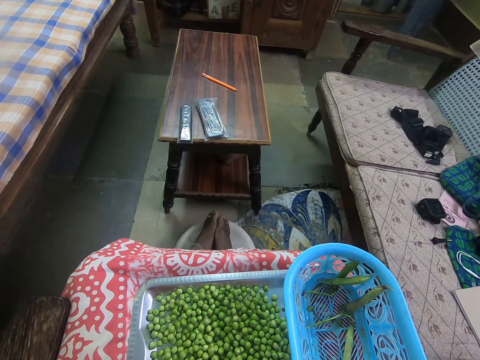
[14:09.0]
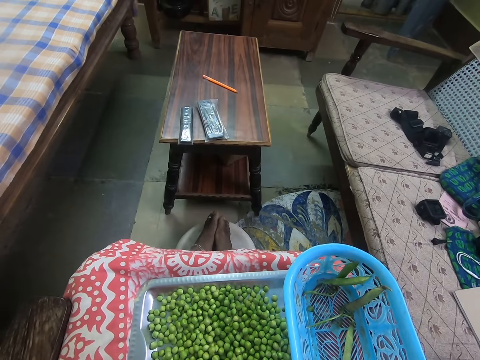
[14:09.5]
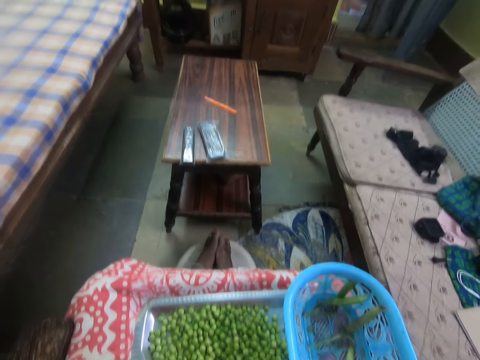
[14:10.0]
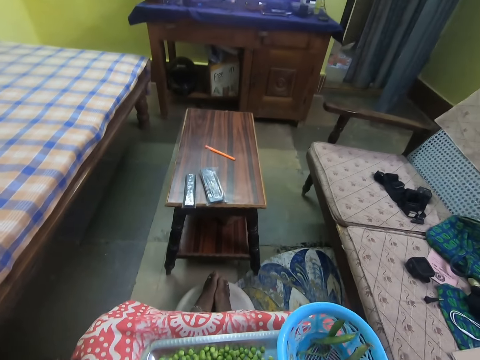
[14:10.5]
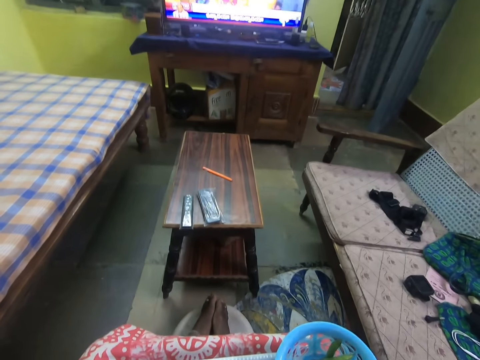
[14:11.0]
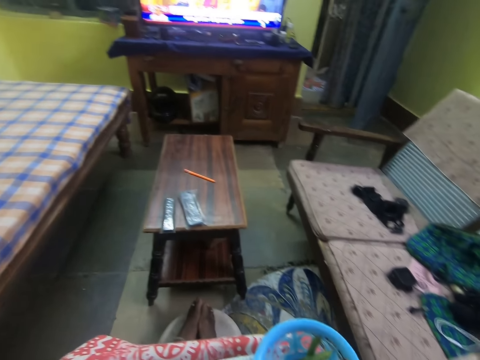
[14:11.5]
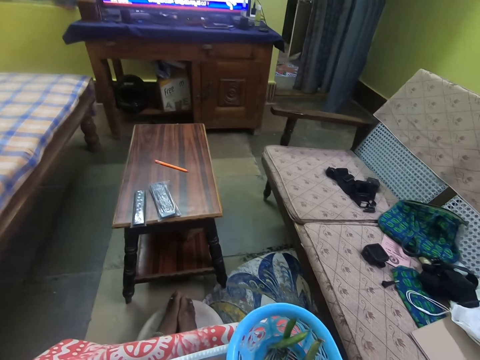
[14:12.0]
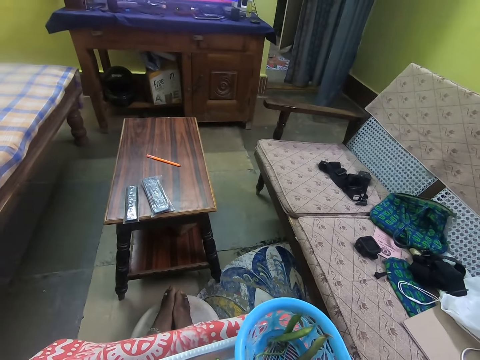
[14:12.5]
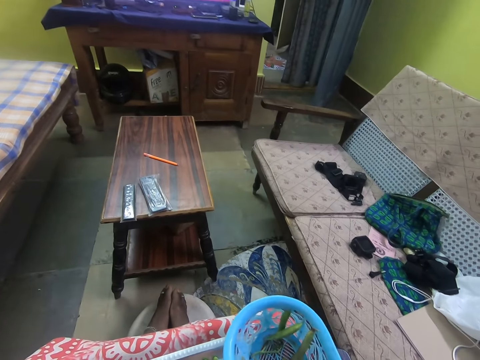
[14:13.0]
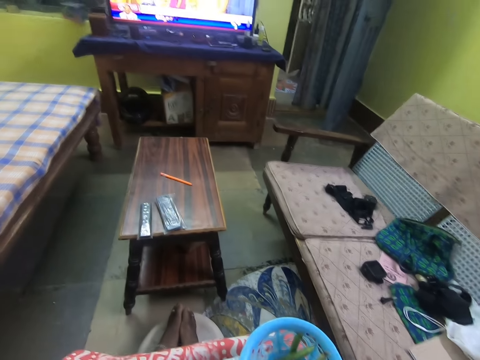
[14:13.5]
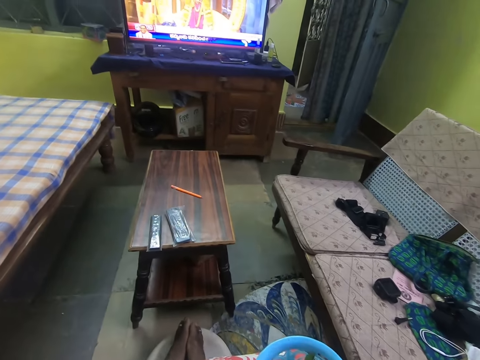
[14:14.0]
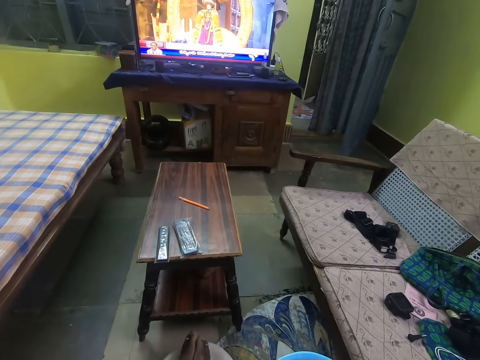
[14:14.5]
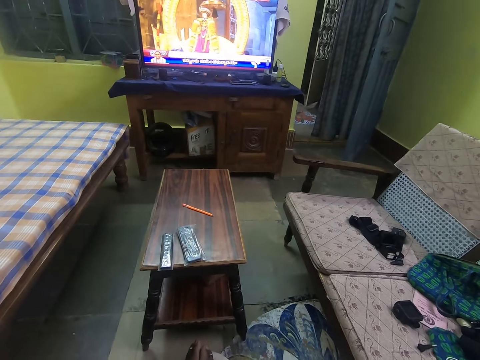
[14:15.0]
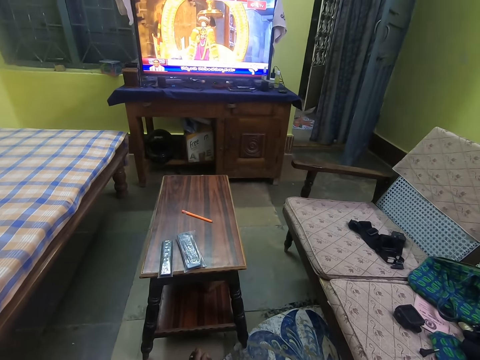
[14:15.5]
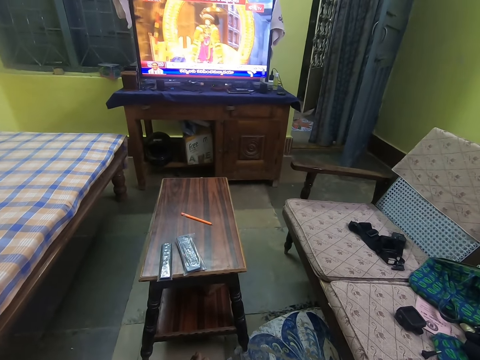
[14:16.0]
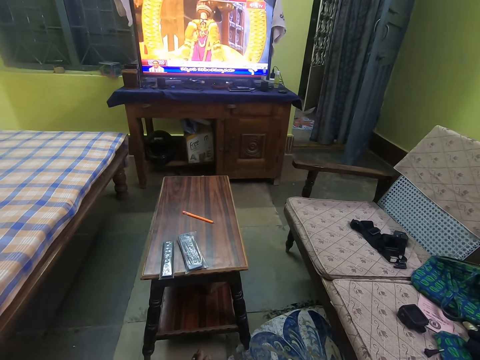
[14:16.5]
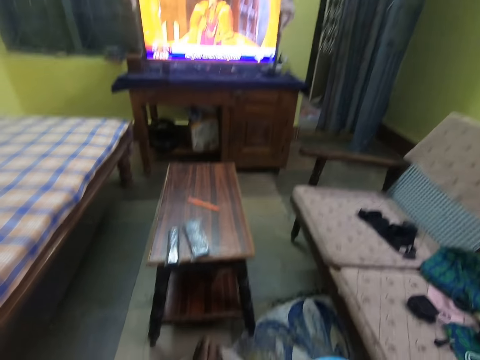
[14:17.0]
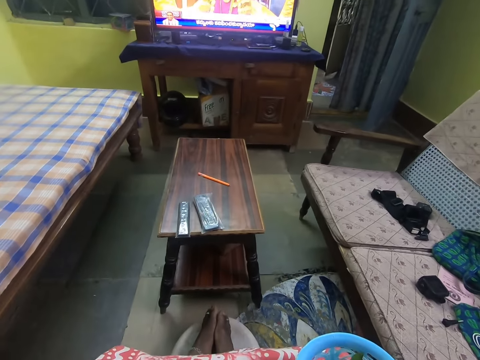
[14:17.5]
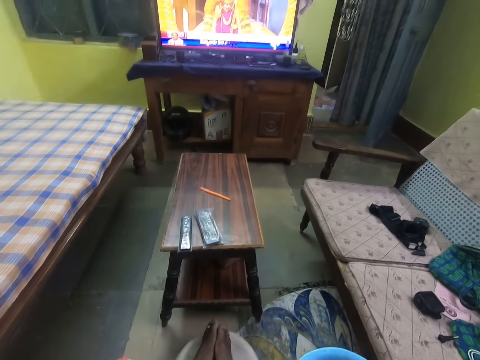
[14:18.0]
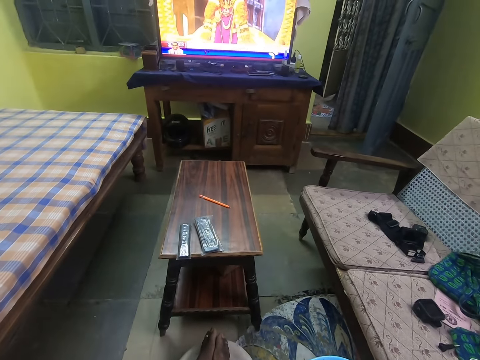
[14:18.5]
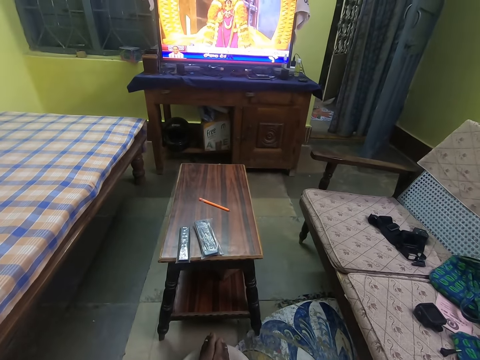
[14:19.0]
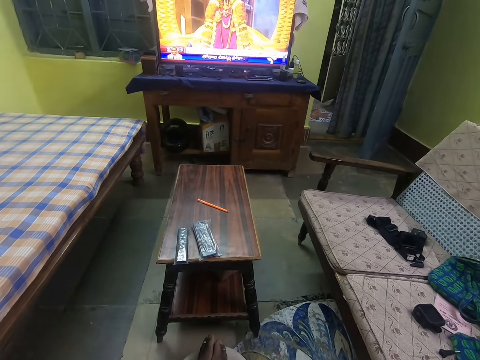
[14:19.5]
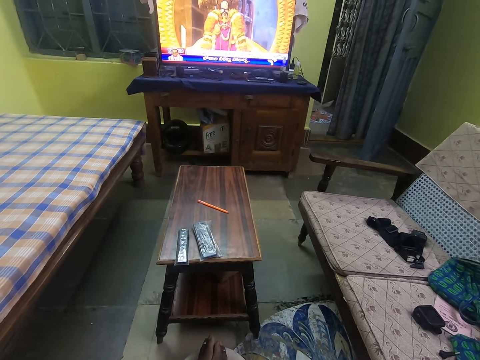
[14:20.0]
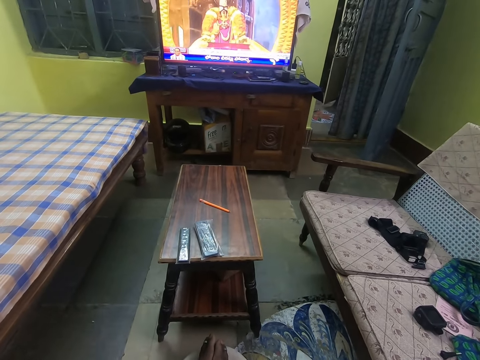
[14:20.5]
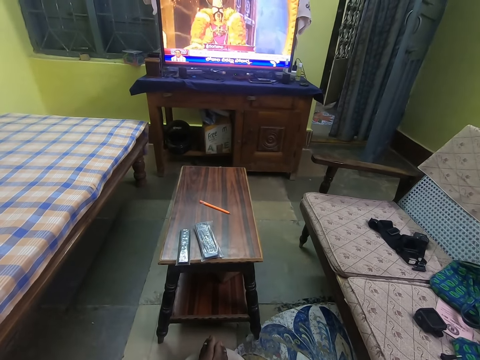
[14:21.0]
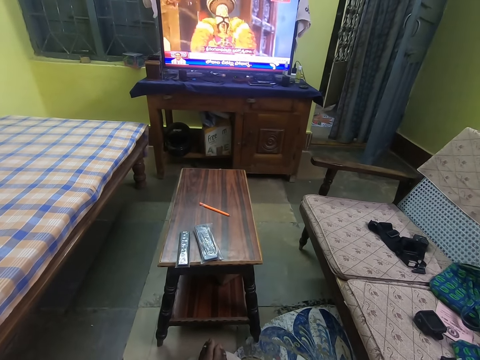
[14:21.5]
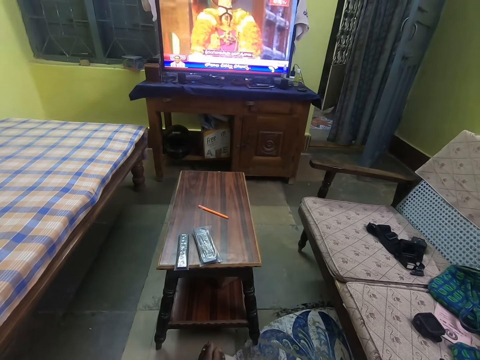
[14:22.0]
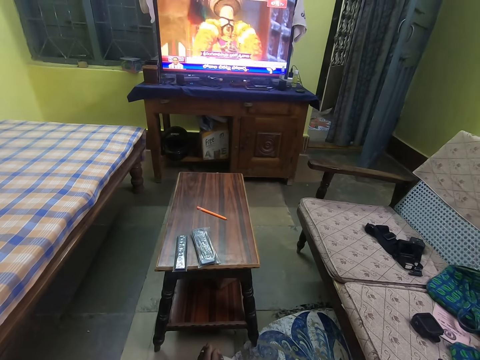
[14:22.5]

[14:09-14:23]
The camera wearer watches a television.

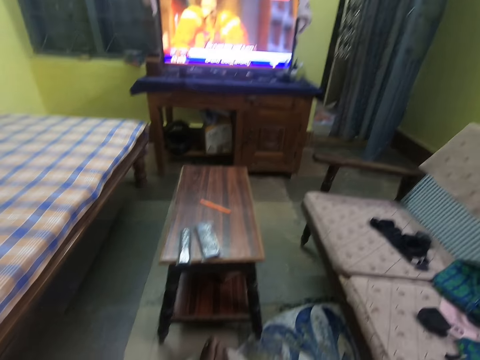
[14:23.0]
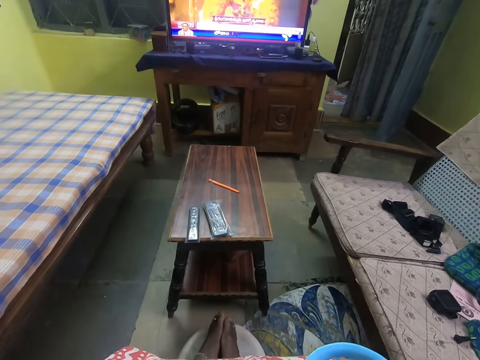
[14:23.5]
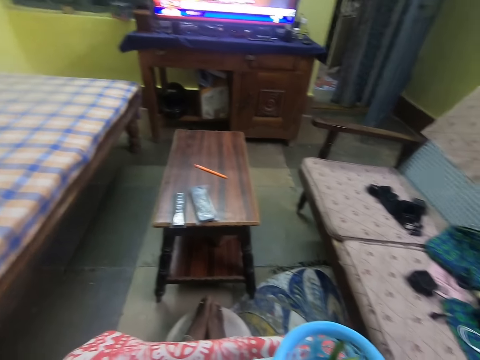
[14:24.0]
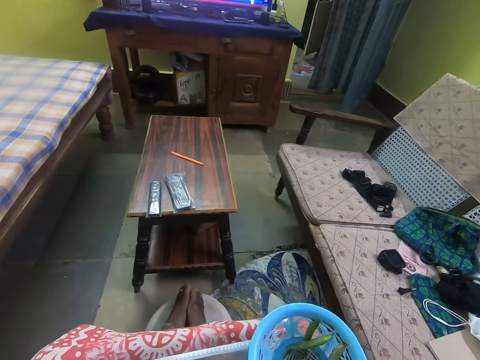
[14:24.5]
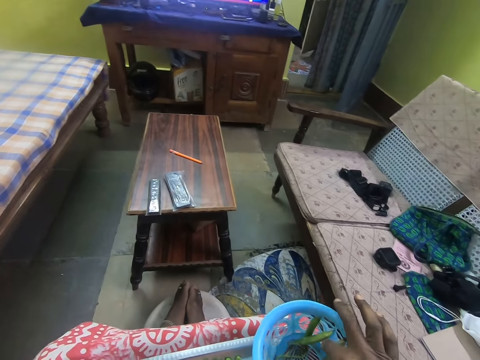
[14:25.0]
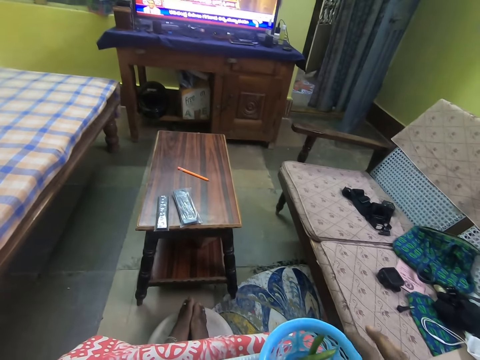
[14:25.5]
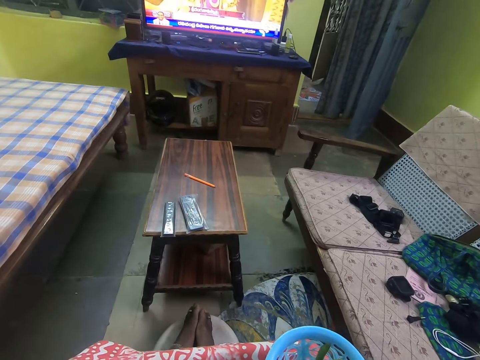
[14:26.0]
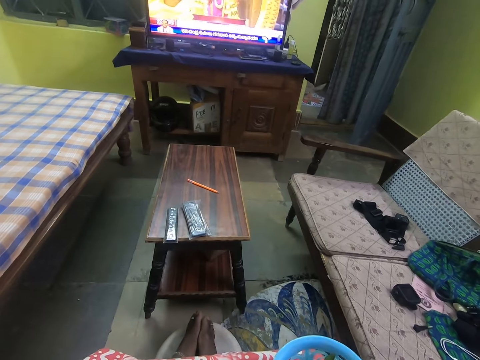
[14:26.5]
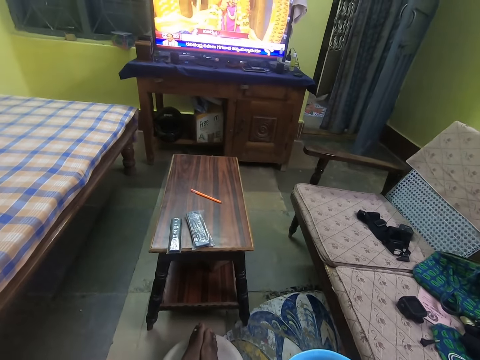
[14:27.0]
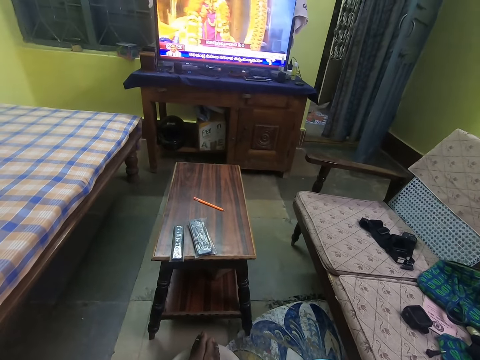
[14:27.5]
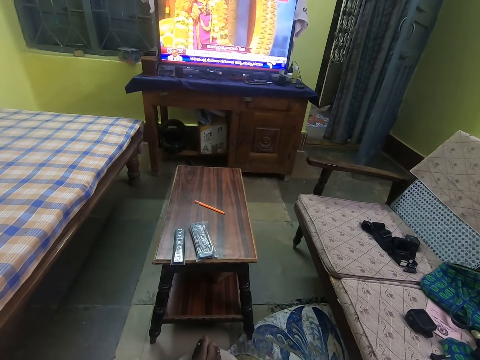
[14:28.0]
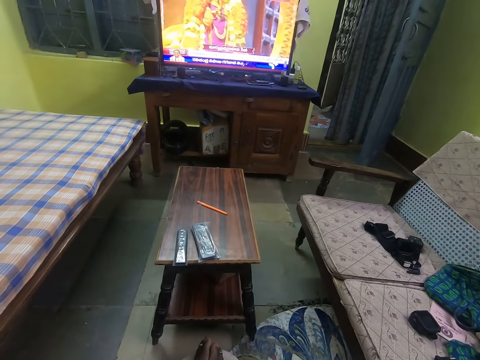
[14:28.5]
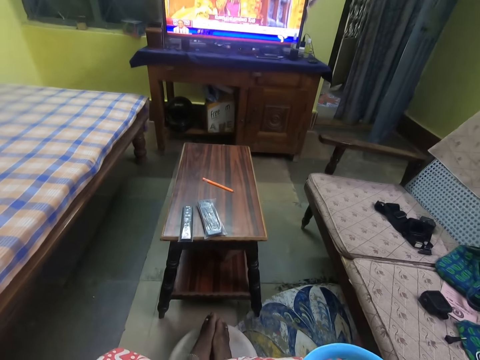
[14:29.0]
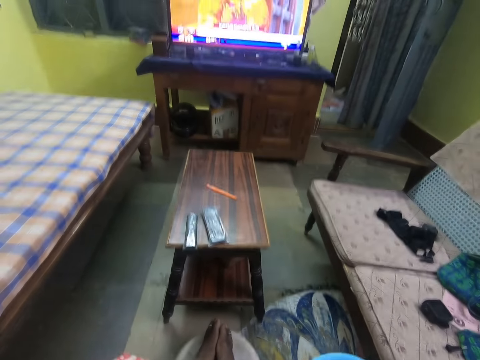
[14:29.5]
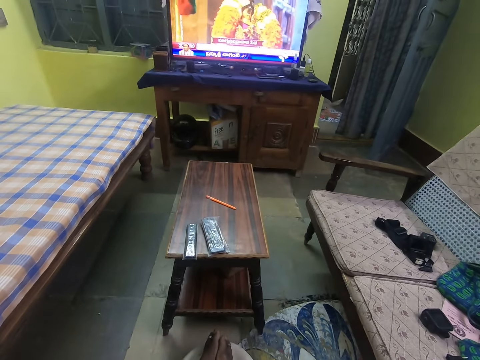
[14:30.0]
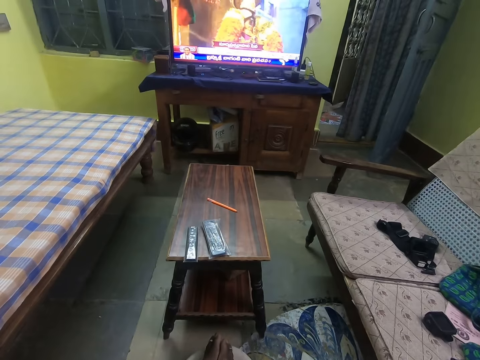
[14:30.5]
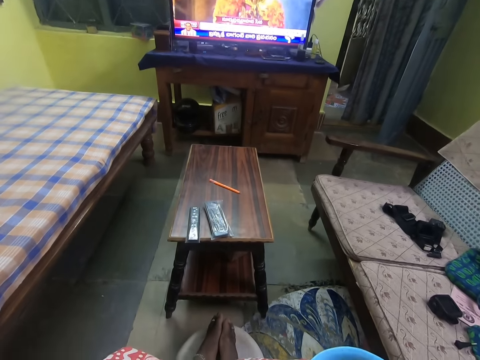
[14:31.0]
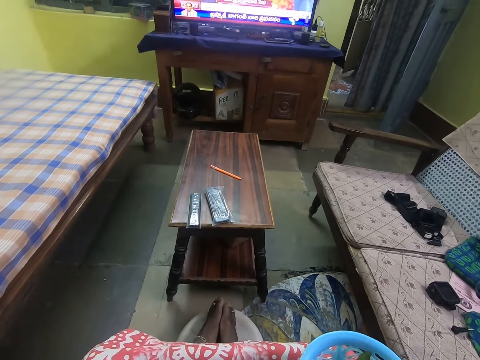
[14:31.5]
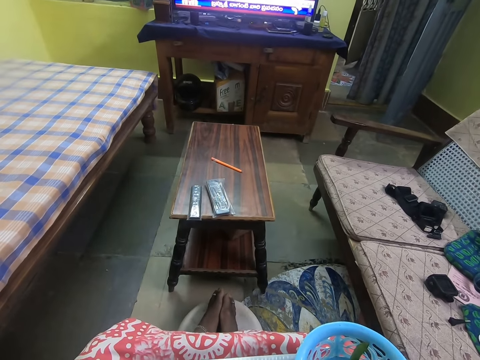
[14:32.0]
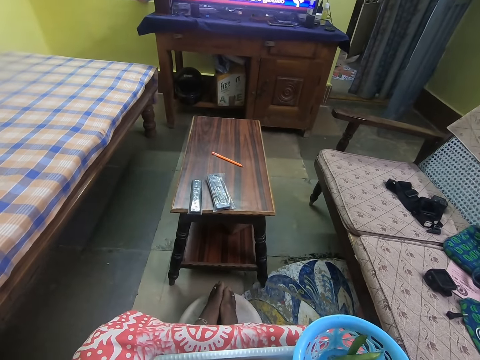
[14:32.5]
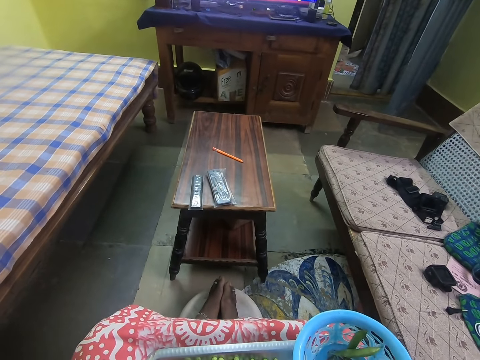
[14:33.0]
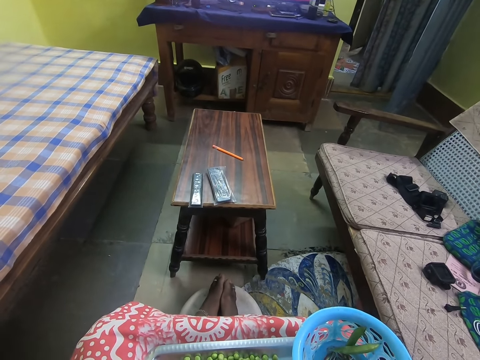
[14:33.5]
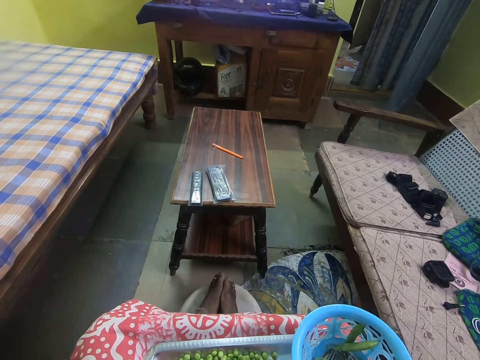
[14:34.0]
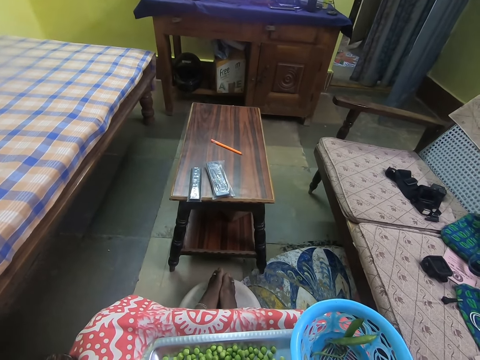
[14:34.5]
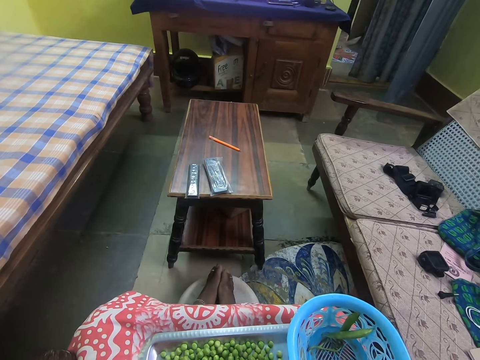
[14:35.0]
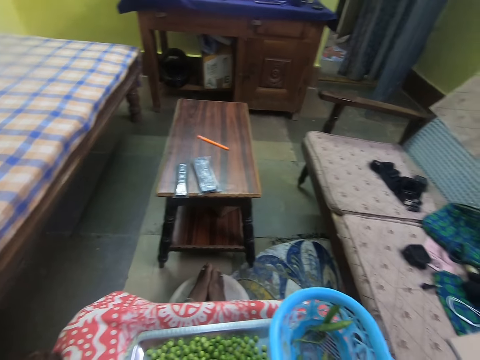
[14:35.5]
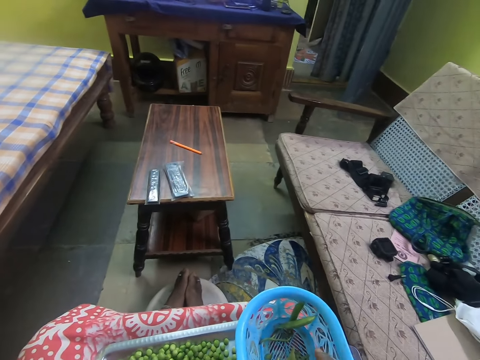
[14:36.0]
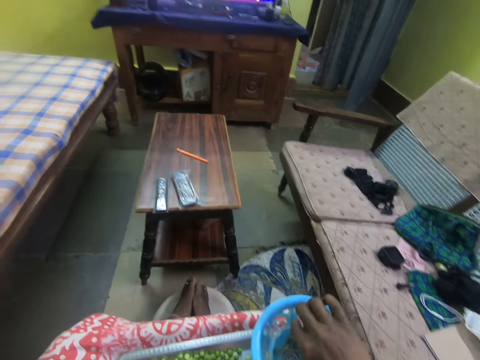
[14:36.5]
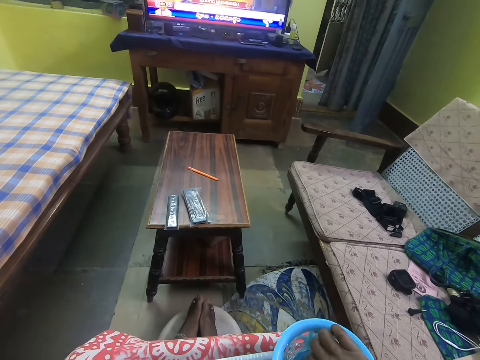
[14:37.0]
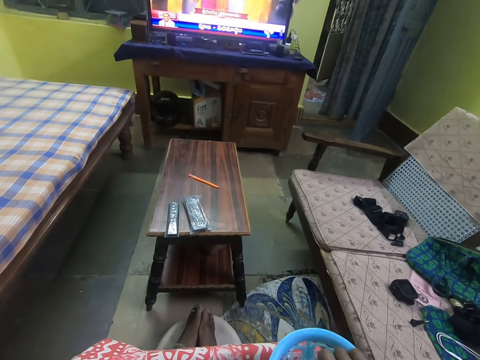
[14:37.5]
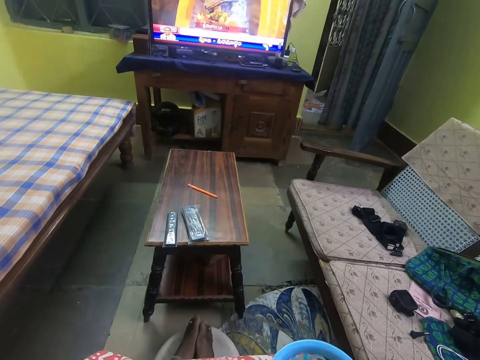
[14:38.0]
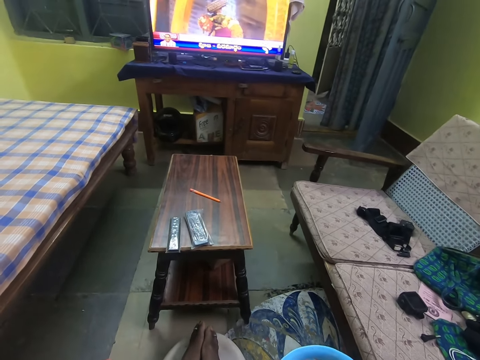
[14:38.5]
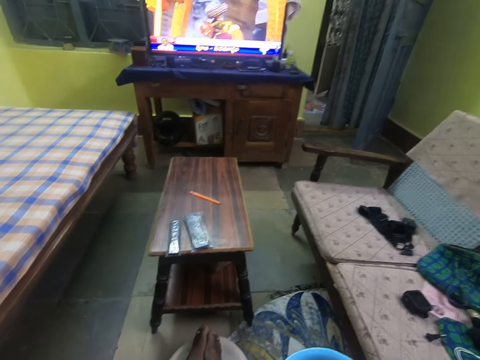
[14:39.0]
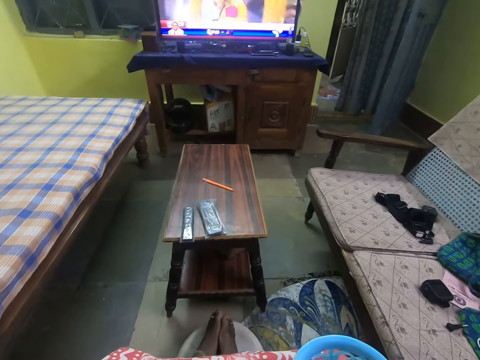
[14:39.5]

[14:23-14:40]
The camera wearer picks a bean coat from the basin. They pick a bean coat from the basin again.
